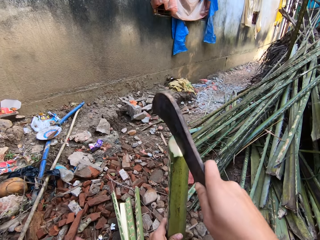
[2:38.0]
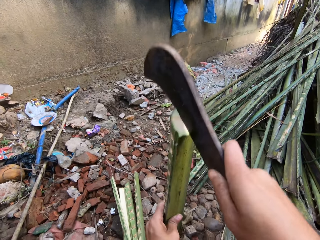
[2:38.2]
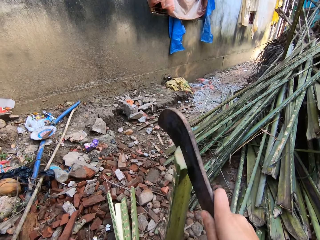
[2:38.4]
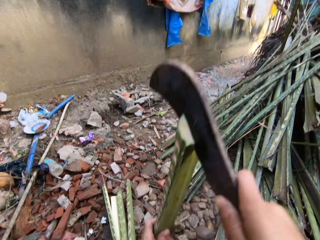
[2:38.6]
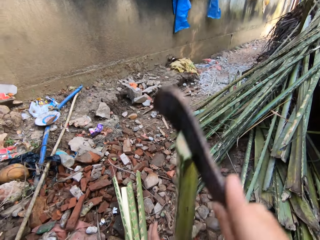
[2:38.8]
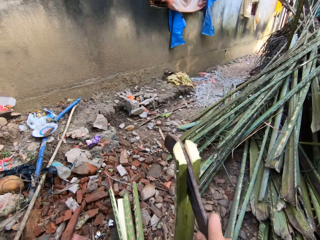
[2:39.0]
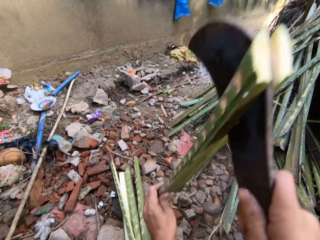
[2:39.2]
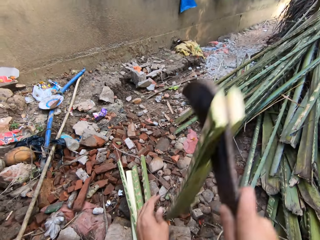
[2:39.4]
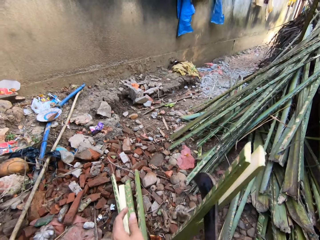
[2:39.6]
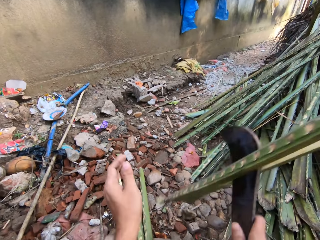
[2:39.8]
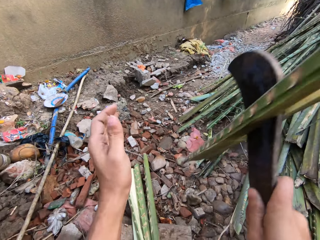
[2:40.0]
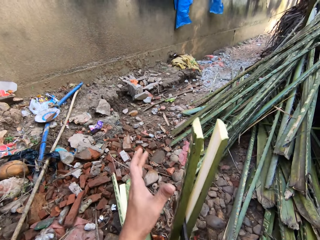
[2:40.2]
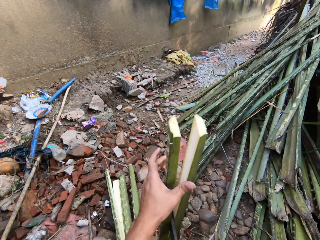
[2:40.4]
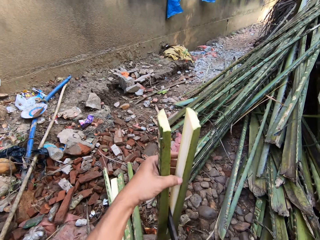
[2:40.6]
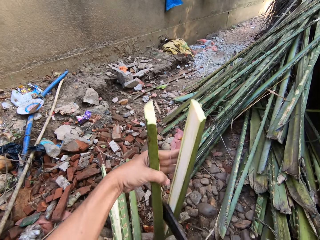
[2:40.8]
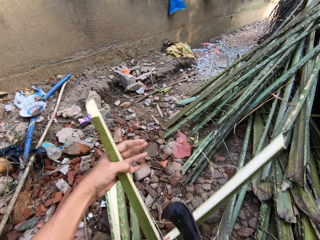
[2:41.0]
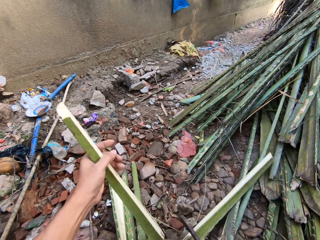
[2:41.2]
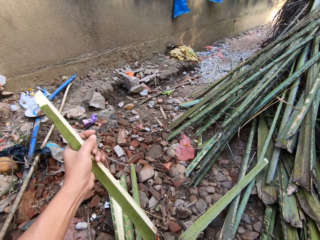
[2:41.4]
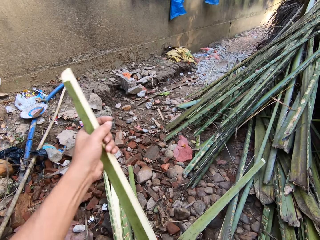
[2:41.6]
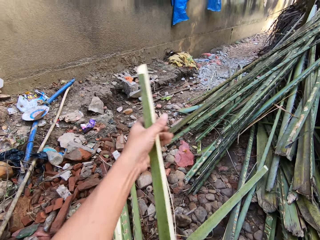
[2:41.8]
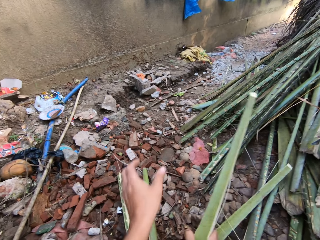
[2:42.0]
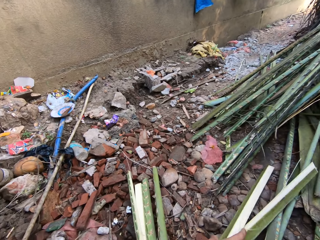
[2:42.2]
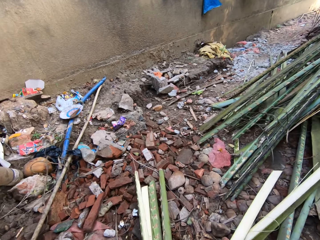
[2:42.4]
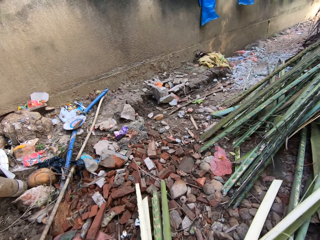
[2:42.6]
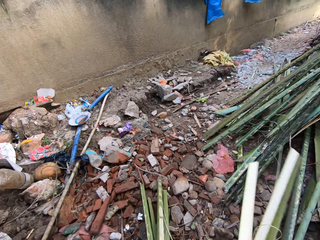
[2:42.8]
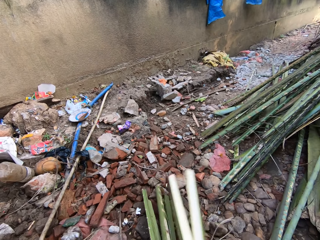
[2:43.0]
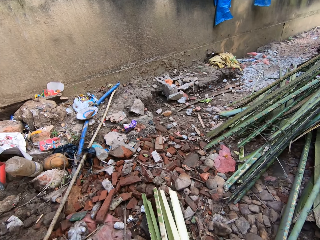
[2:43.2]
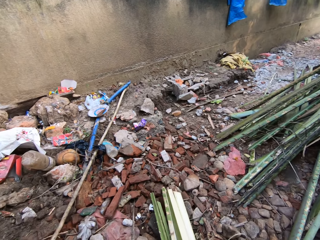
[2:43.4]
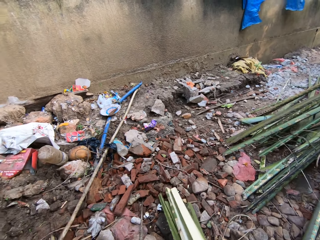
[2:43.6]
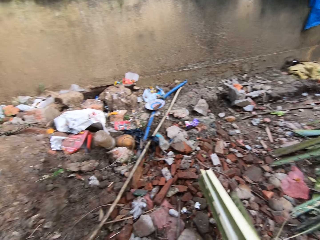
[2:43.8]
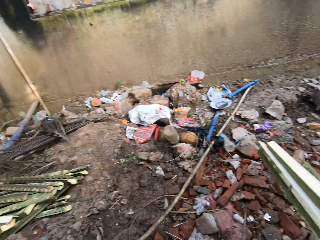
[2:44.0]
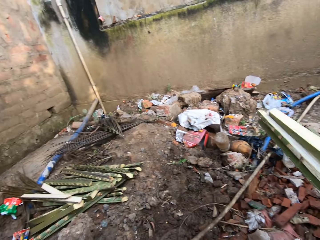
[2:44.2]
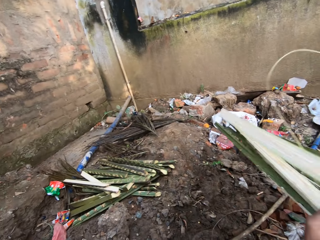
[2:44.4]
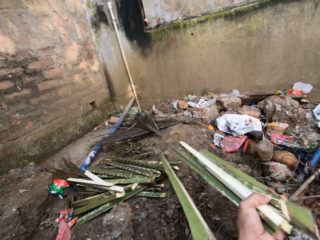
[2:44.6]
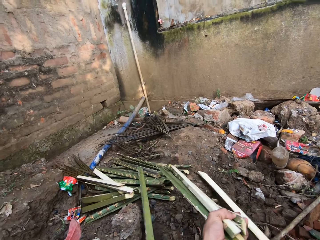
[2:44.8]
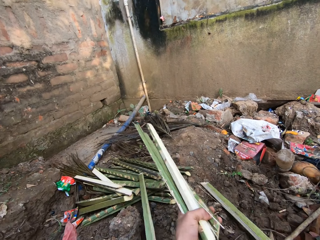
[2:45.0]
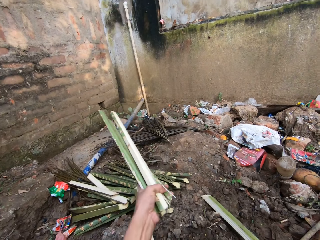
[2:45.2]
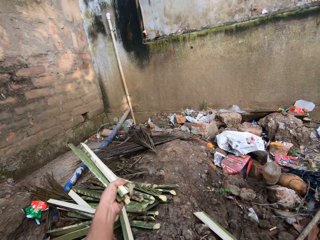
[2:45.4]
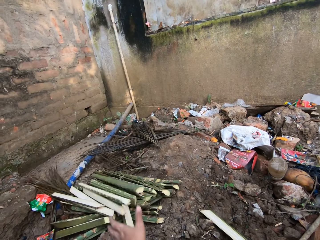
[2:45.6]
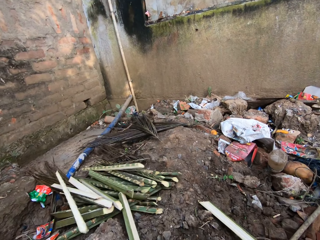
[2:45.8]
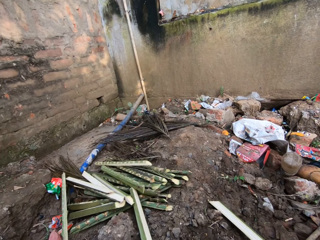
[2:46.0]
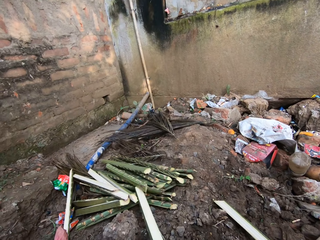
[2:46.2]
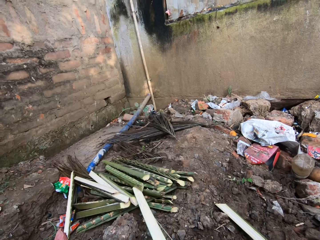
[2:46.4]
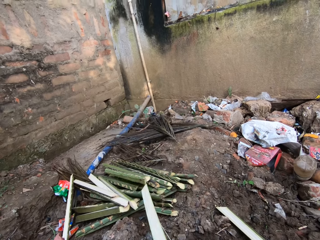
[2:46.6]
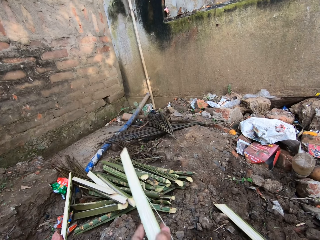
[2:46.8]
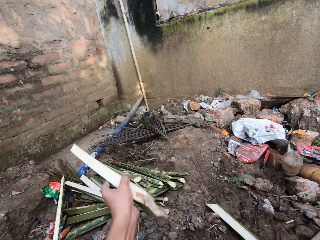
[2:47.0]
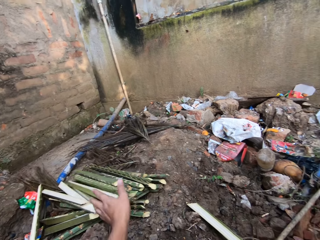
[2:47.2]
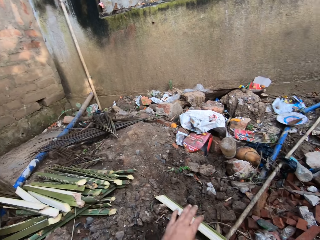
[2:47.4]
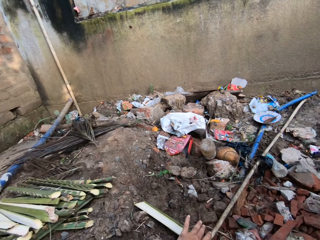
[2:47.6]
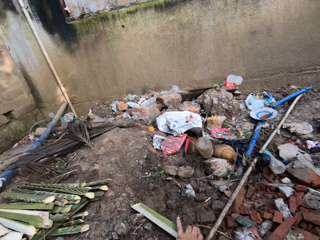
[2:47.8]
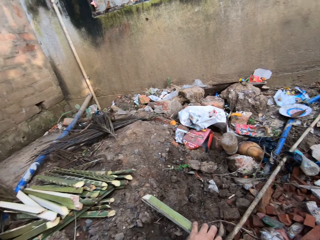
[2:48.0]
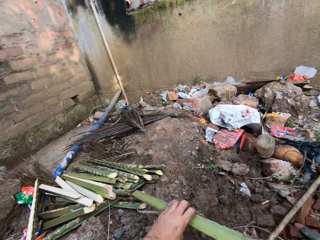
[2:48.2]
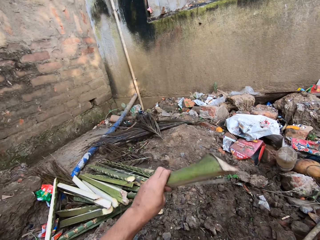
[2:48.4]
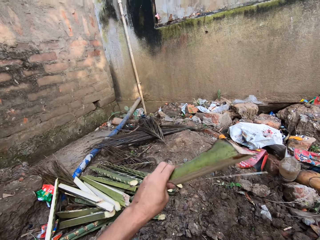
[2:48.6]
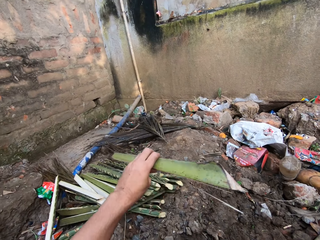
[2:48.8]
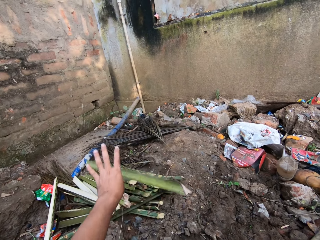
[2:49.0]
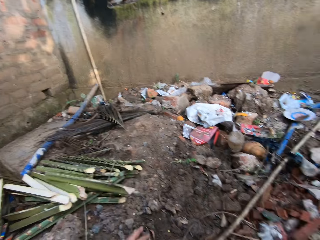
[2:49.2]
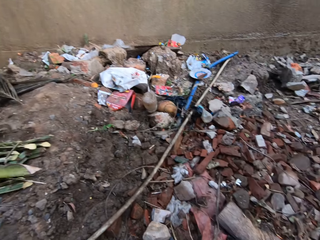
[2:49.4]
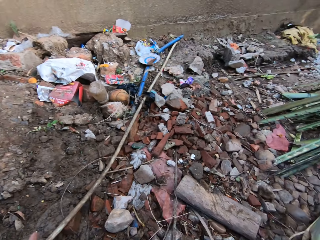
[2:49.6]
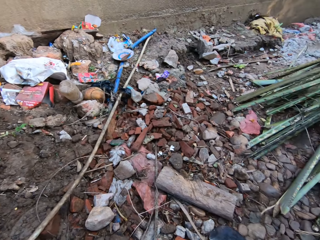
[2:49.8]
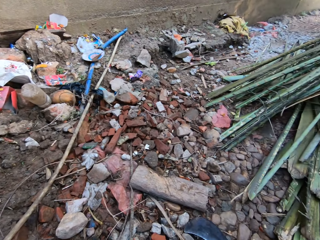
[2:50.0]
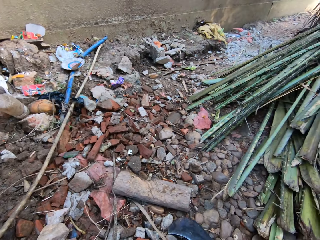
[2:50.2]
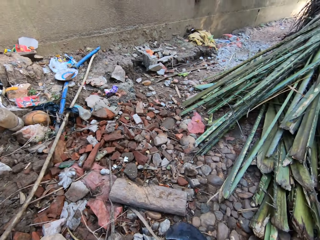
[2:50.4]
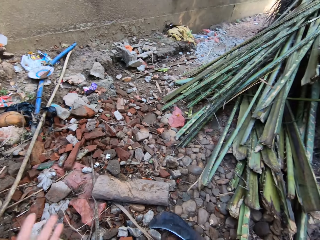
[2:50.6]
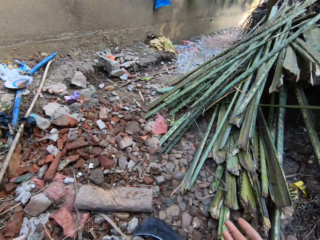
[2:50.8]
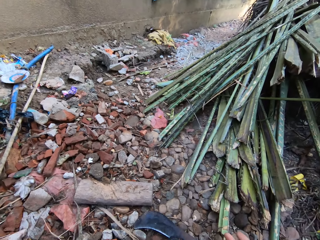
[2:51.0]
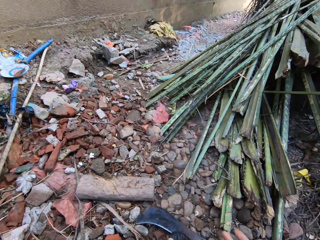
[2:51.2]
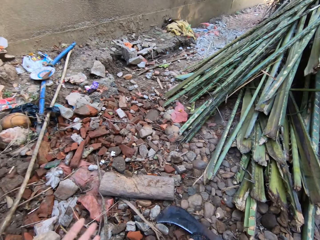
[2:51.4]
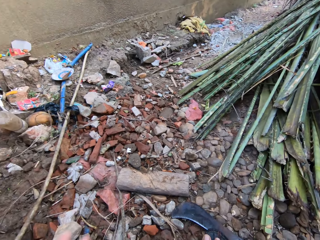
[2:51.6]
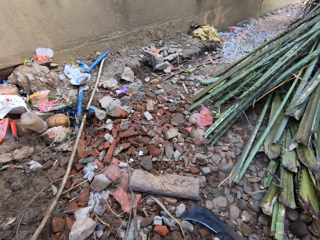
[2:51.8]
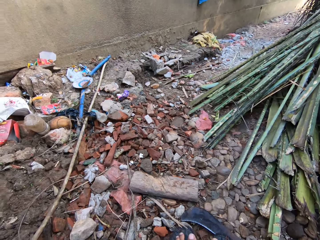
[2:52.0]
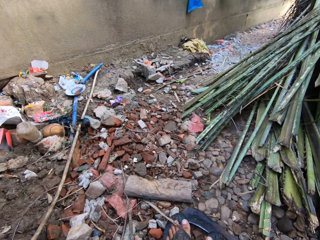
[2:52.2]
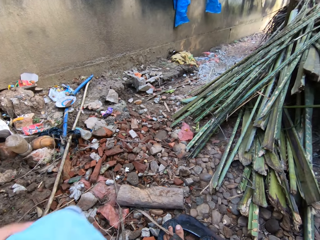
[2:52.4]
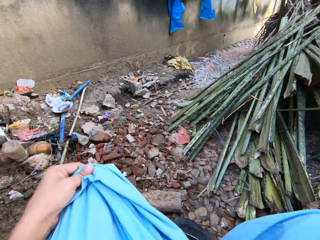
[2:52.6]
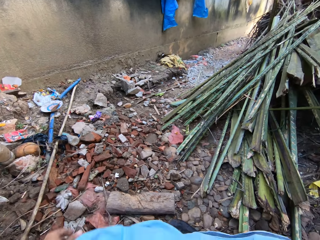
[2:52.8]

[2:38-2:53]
The camera wearer divides the palm branch into two with the machete. They pick the cut palm branch from the ground. They place the cut palm branch aside on the floor. They pick the cut palm branch from the ground. They place the cut palm branch aside.

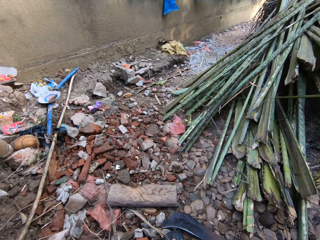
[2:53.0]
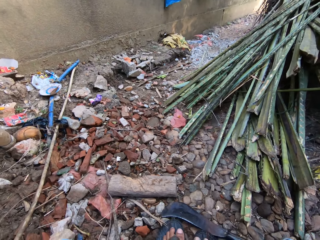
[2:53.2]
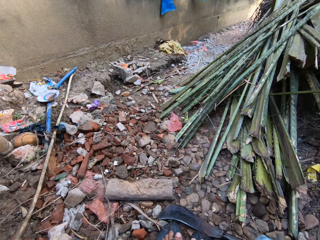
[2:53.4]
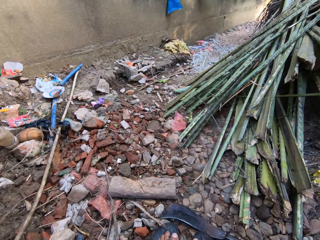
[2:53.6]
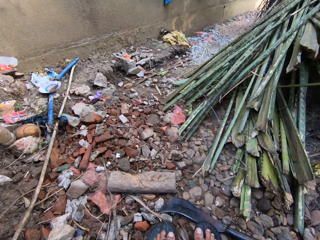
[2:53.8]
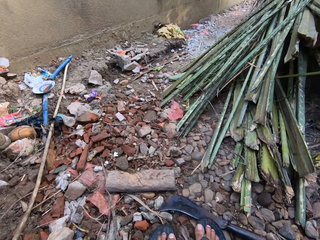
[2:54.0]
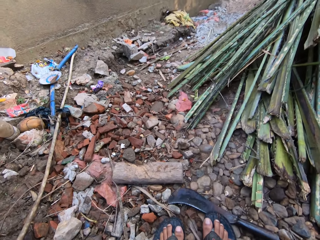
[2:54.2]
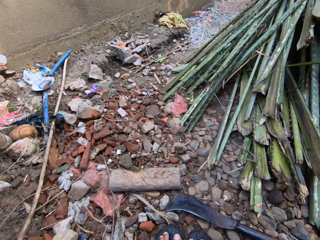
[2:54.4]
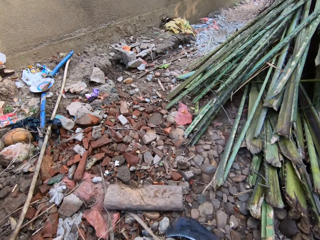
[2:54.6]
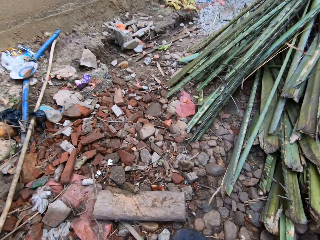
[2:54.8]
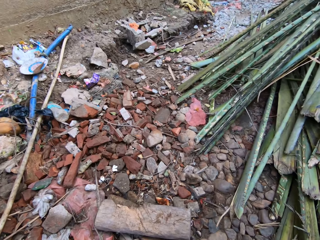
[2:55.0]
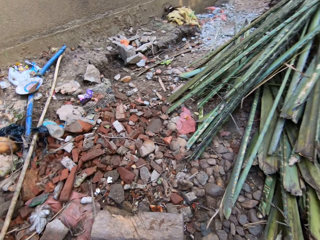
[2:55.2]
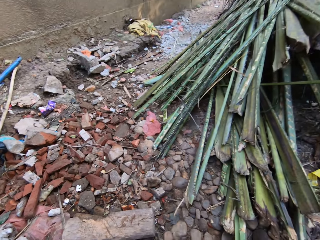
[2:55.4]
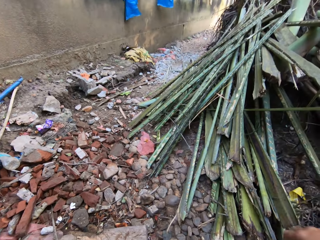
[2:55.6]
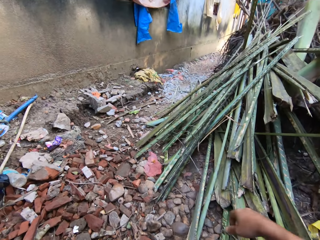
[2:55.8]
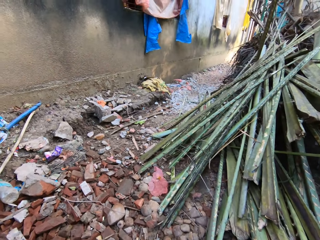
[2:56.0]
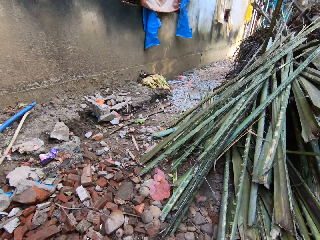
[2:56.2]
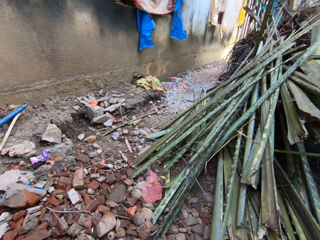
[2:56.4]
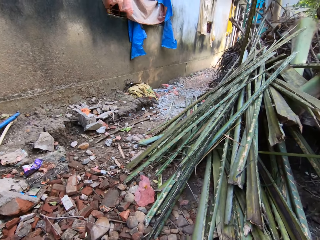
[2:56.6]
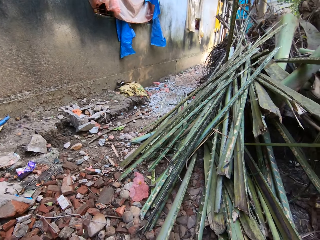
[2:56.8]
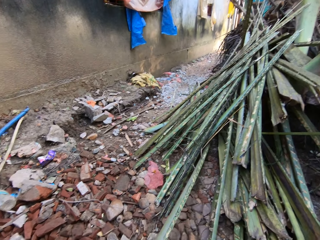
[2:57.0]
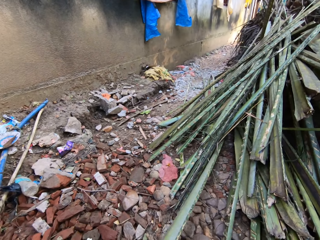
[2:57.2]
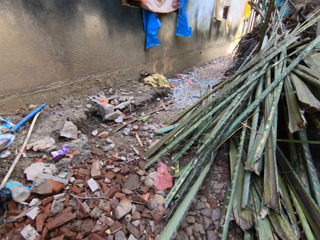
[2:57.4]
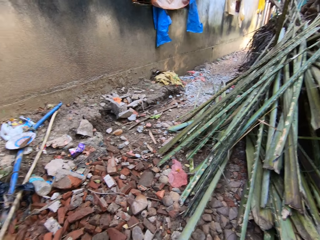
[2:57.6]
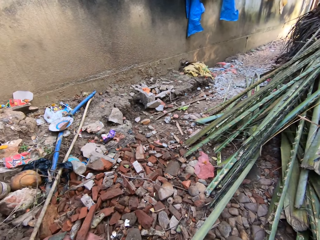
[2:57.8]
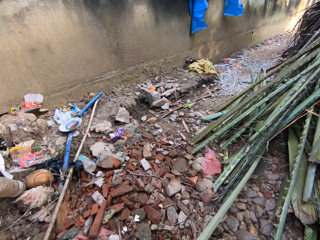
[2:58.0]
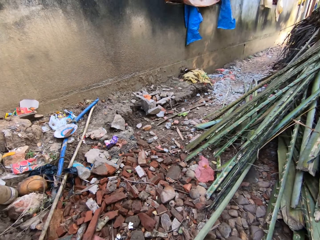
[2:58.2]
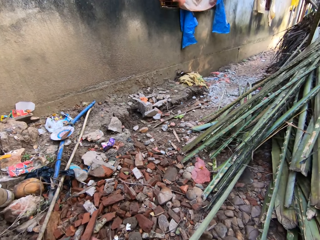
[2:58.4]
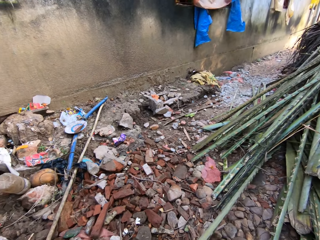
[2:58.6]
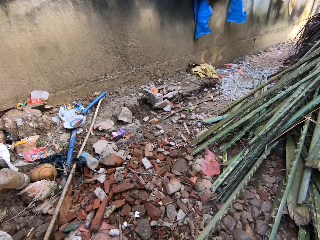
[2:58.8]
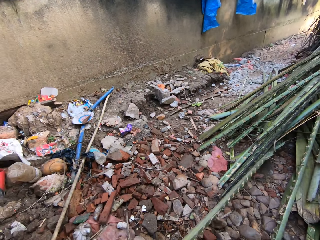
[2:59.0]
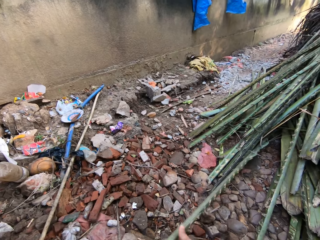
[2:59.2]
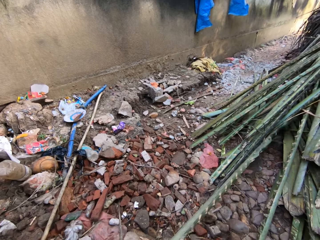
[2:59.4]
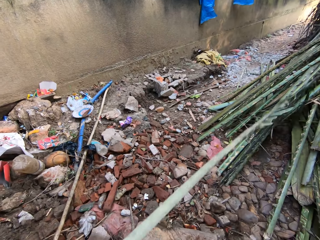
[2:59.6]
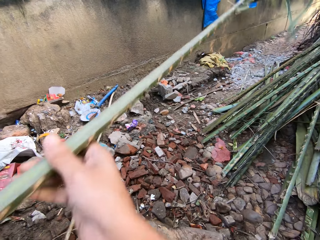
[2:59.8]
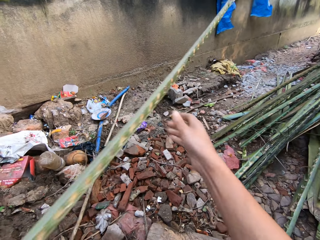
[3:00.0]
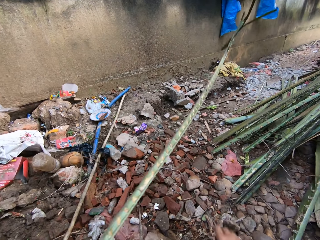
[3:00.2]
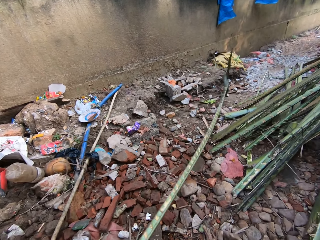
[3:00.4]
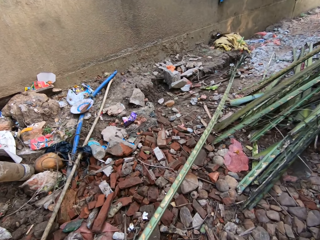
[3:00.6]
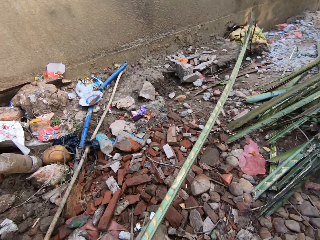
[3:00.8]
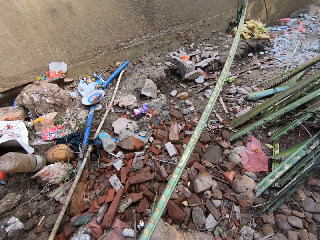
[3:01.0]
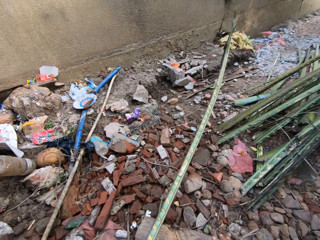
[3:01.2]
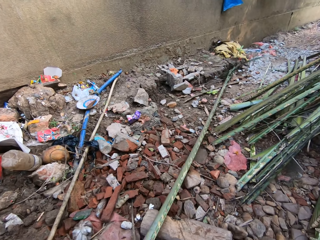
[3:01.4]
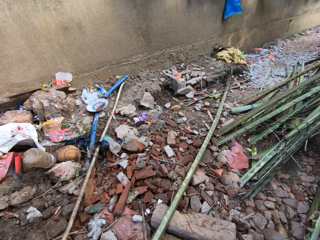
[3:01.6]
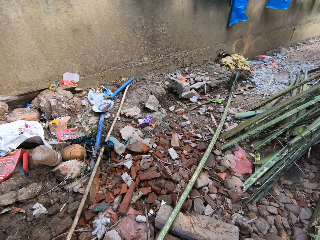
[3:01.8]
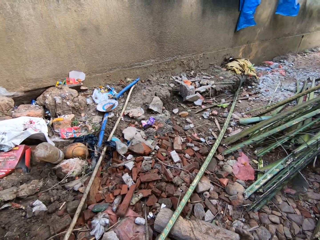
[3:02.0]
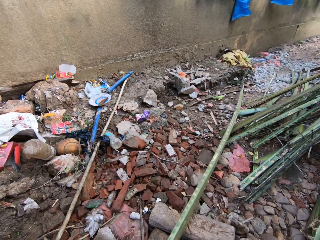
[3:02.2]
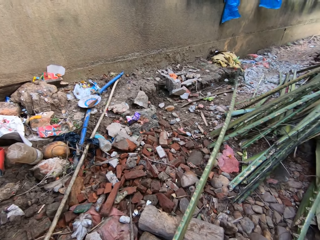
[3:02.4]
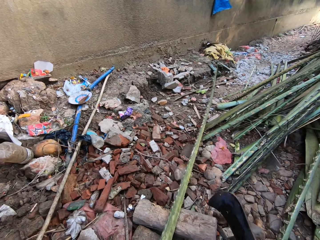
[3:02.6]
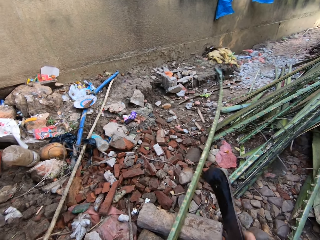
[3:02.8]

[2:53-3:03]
The camera wearer picks a palm branch from the heap of palm branches. They place the palm branch on the wood.
